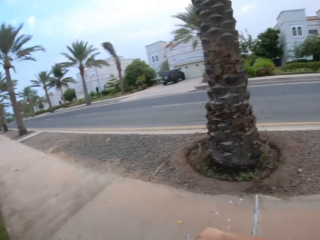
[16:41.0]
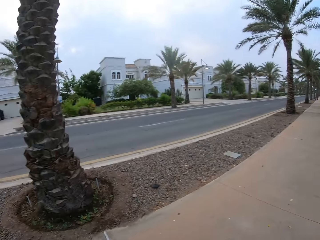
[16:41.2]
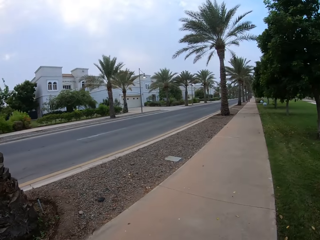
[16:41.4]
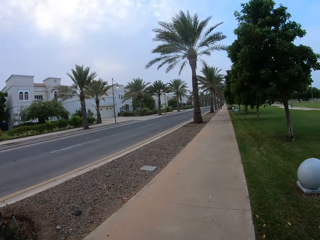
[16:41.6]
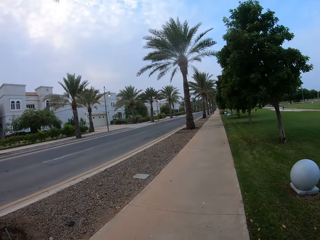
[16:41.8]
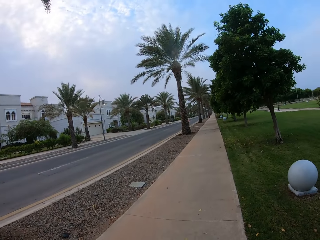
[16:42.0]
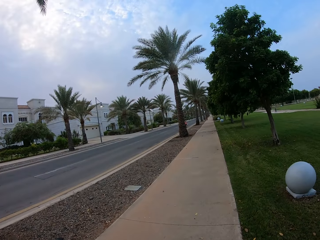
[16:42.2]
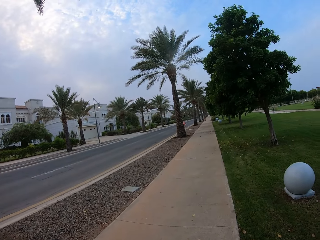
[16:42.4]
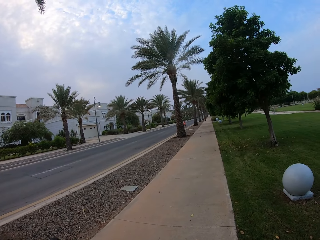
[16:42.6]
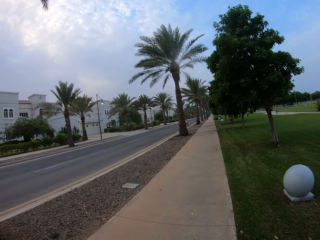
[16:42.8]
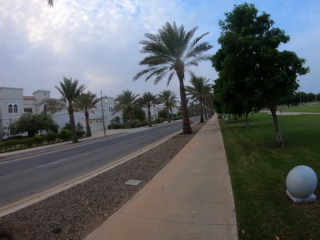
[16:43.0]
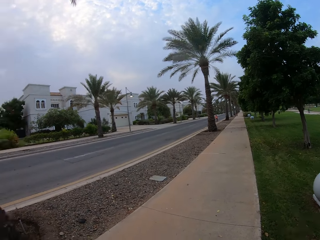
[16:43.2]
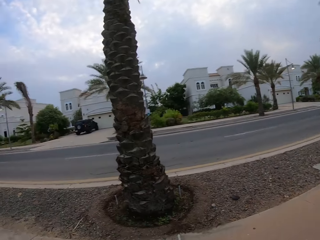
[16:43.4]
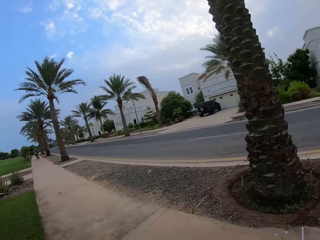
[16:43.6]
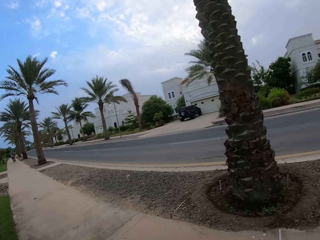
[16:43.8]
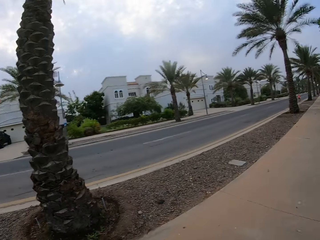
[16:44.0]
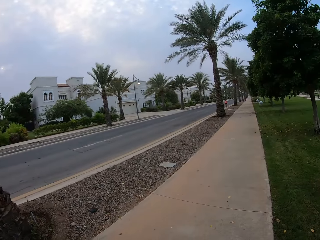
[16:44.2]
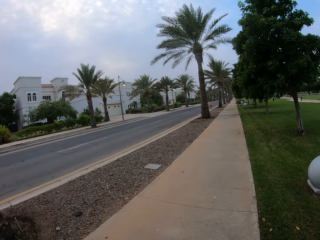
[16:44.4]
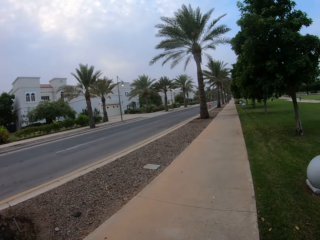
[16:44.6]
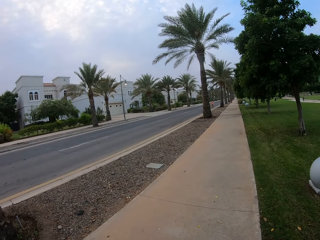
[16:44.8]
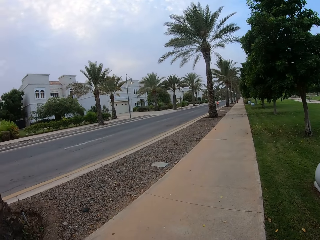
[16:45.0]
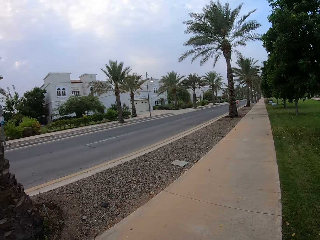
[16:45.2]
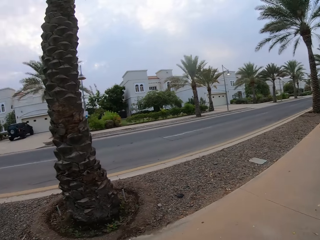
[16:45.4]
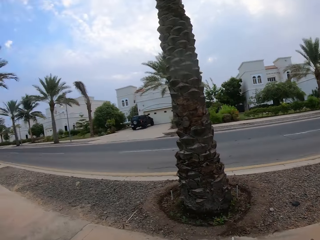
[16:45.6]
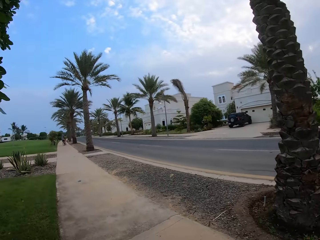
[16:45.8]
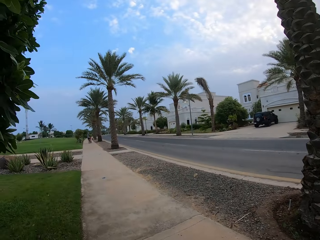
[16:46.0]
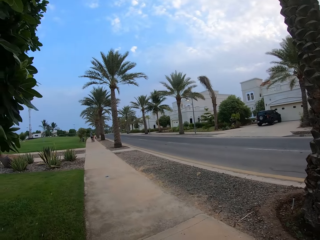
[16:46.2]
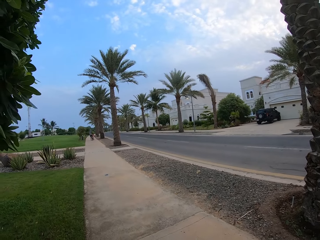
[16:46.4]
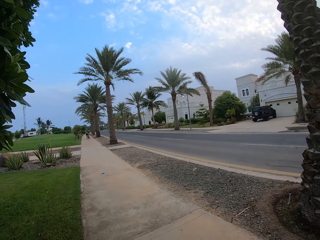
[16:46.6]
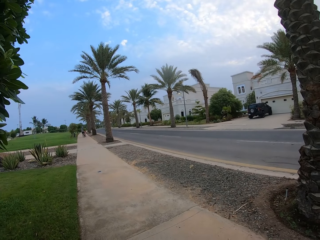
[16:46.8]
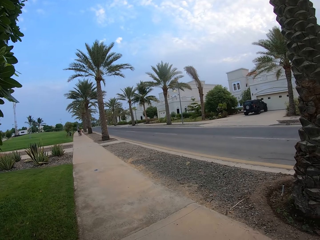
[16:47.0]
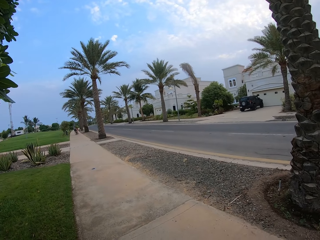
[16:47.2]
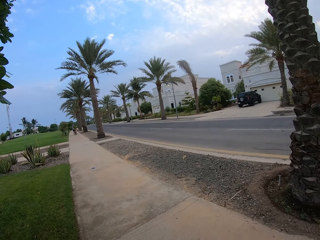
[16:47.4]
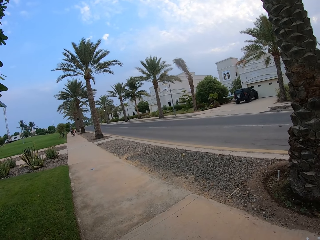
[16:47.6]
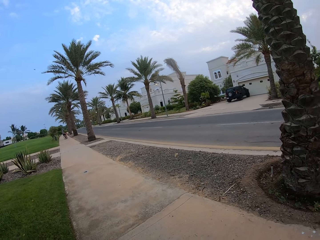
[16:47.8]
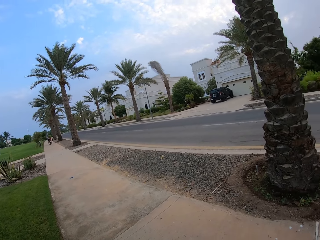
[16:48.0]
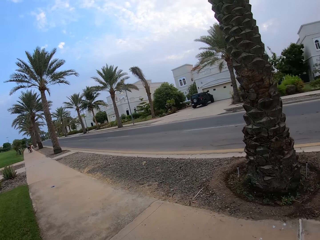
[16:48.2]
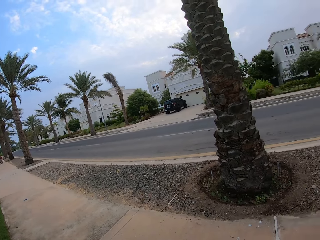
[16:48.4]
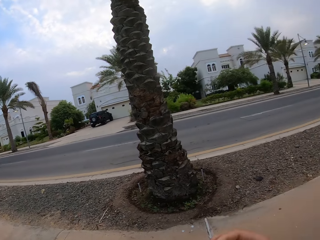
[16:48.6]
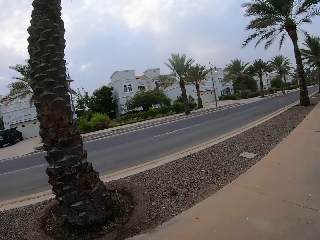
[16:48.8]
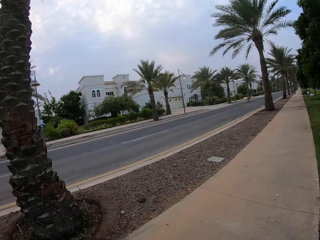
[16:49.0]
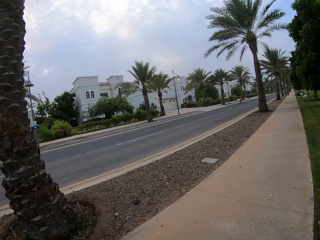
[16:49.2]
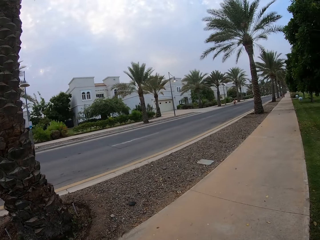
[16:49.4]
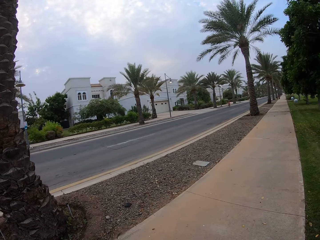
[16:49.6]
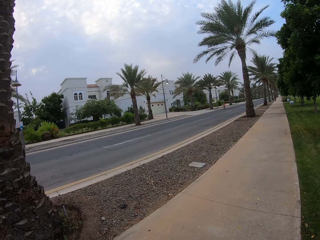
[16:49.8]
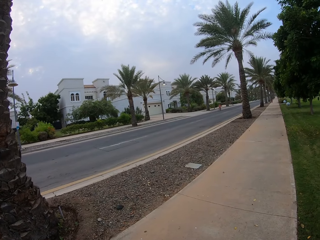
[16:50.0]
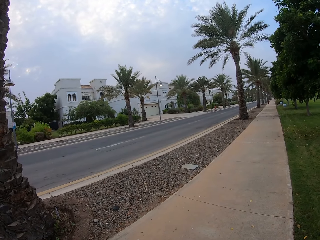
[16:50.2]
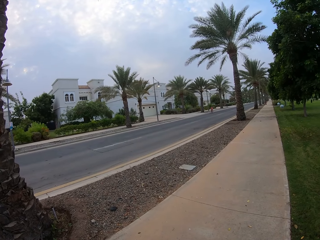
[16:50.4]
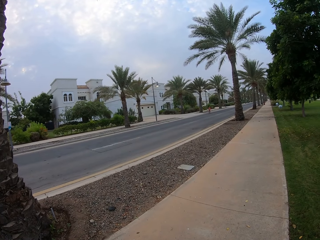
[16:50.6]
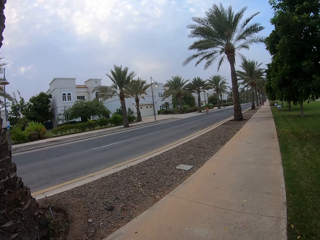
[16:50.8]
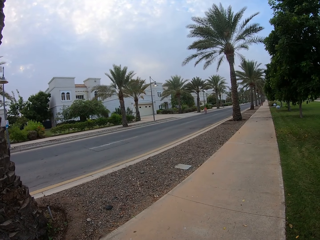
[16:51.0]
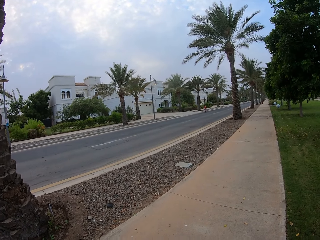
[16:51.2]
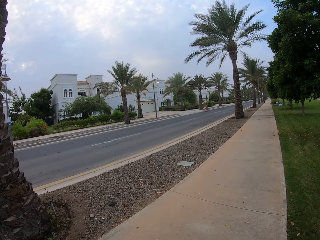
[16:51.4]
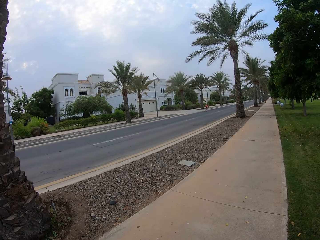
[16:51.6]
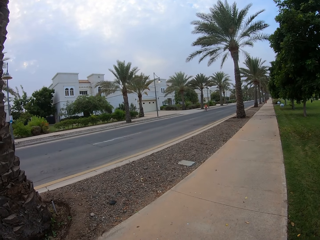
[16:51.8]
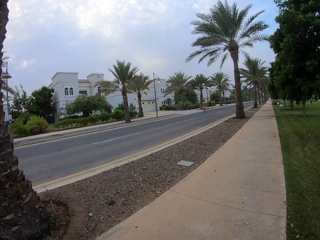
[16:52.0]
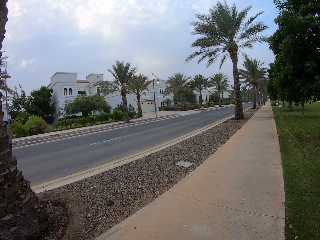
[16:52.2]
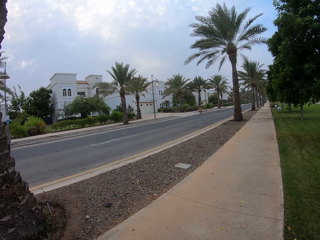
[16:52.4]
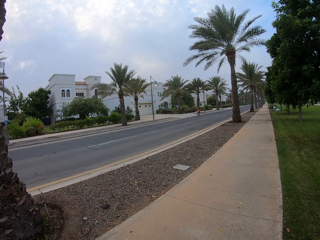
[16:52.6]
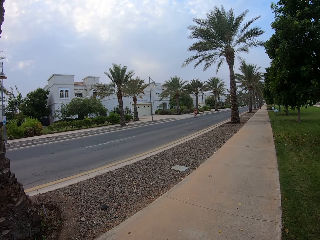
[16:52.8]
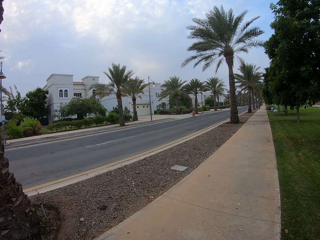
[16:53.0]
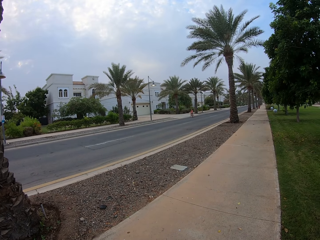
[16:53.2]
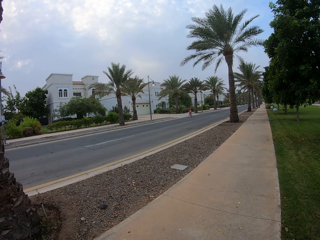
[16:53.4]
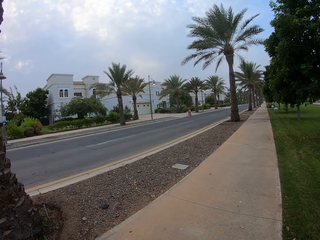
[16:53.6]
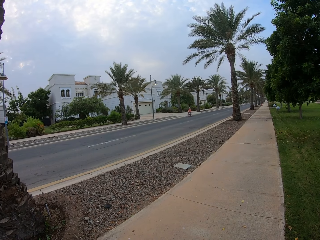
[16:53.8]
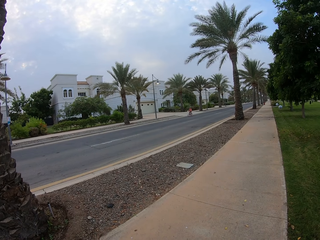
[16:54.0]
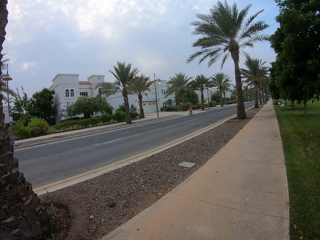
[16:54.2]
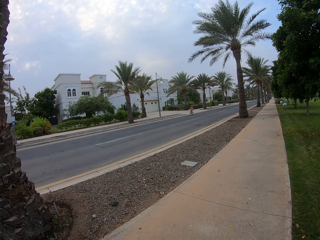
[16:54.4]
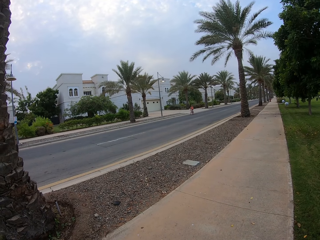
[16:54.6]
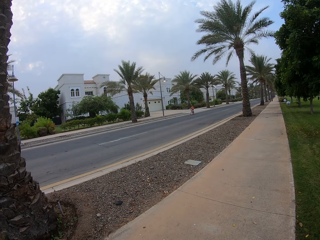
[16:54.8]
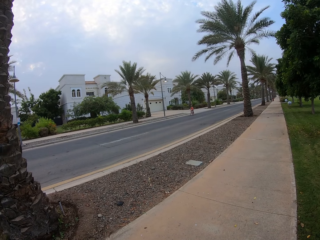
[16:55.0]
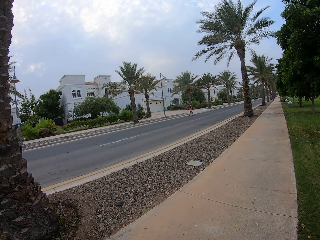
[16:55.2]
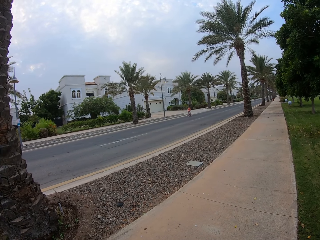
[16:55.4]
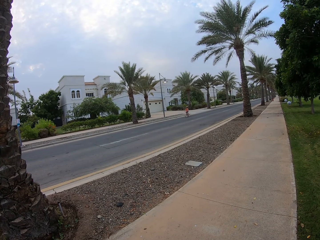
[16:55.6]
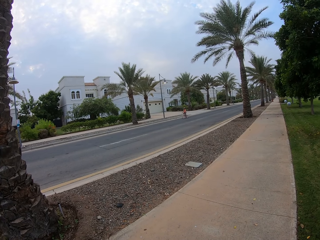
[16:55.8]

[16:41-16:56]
The camera wearer looks back. They look around. They look at a child. A cyclist stops the bike. The camera wearer looks at a man. They look back. They look around. They look at the child. The child cycles a bicycle on the road.

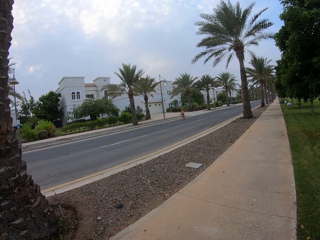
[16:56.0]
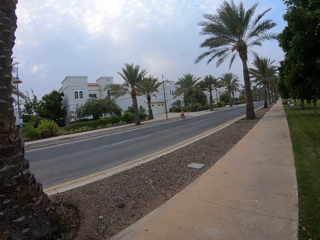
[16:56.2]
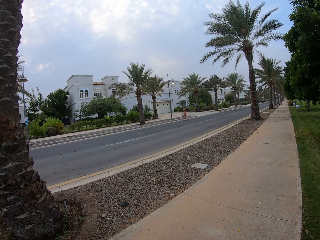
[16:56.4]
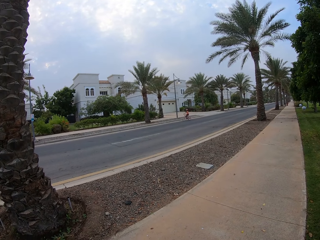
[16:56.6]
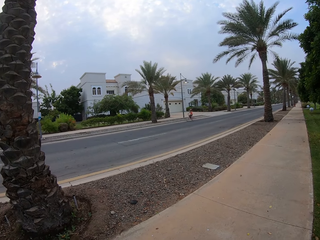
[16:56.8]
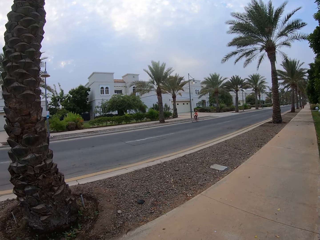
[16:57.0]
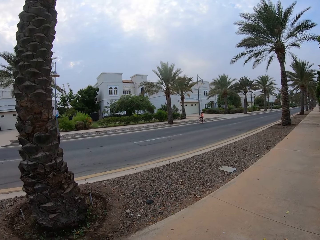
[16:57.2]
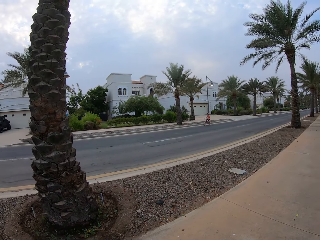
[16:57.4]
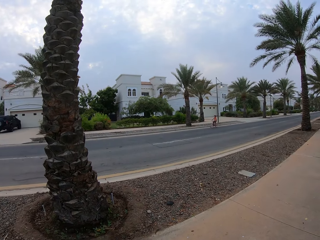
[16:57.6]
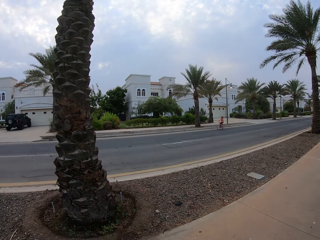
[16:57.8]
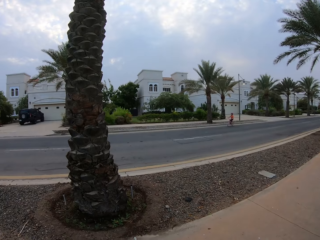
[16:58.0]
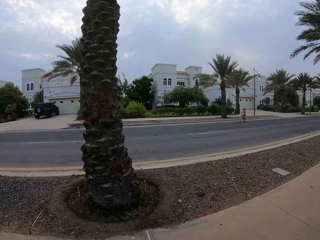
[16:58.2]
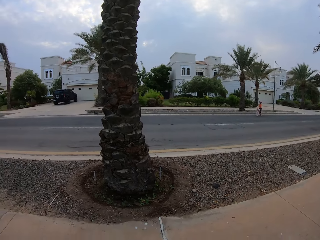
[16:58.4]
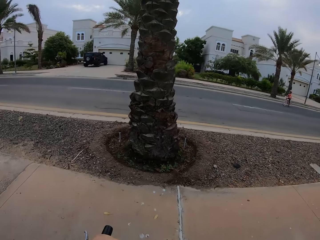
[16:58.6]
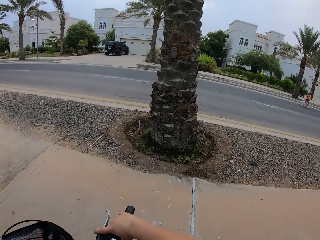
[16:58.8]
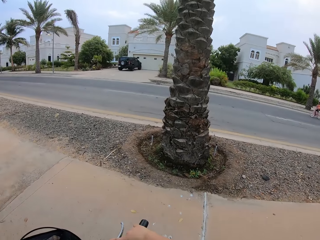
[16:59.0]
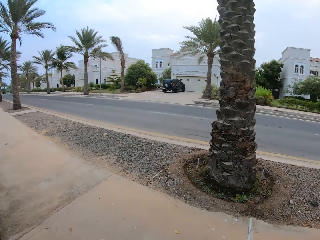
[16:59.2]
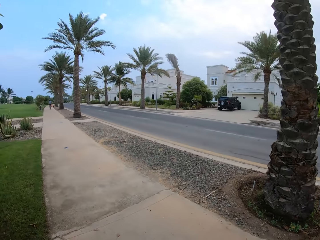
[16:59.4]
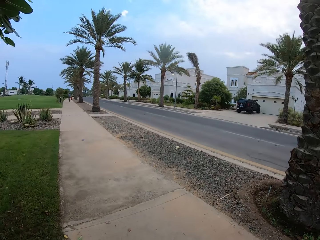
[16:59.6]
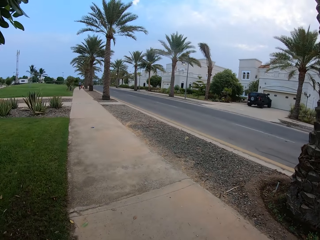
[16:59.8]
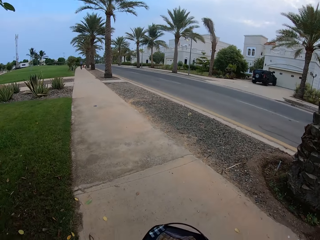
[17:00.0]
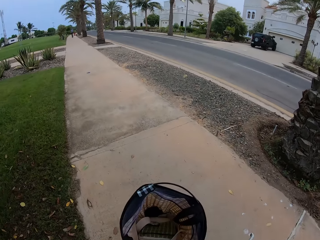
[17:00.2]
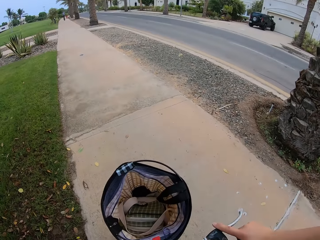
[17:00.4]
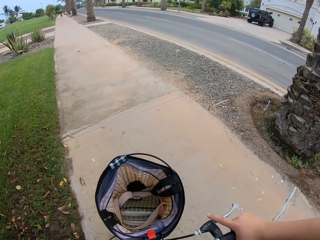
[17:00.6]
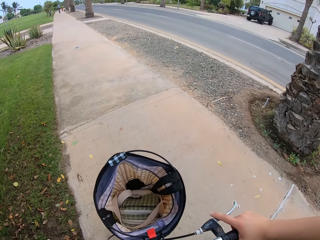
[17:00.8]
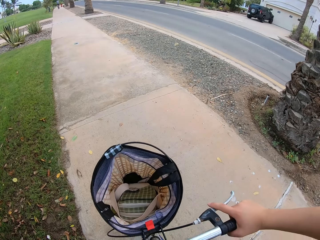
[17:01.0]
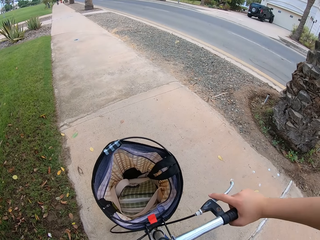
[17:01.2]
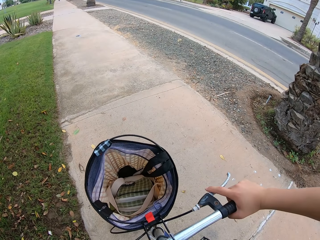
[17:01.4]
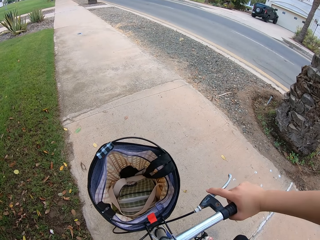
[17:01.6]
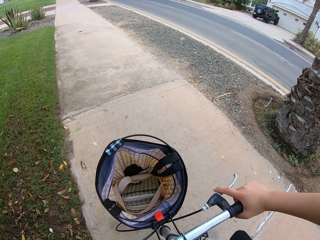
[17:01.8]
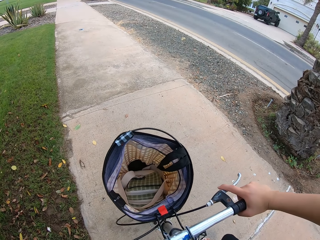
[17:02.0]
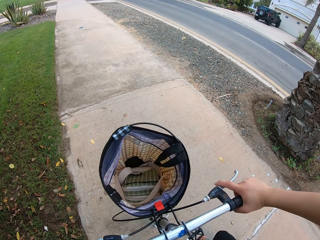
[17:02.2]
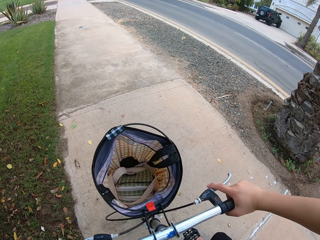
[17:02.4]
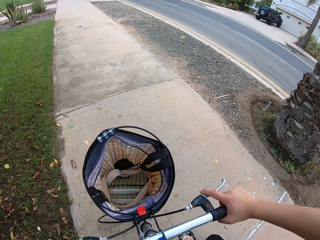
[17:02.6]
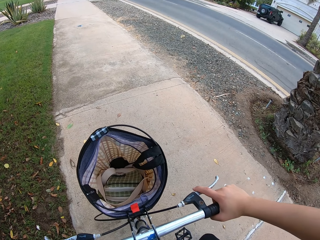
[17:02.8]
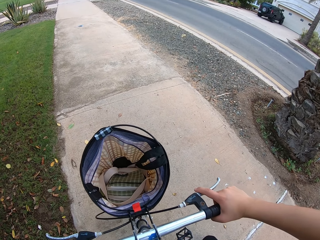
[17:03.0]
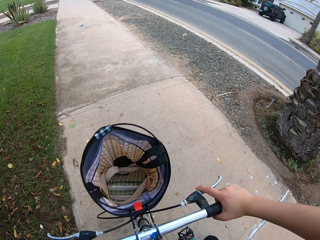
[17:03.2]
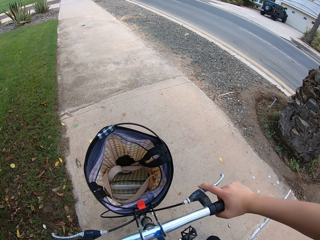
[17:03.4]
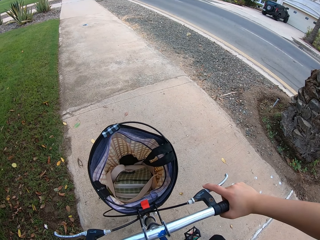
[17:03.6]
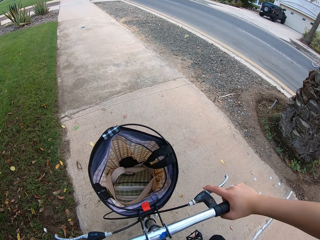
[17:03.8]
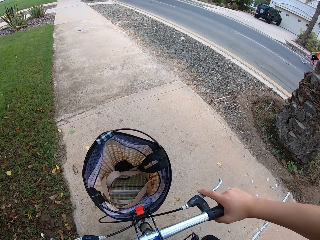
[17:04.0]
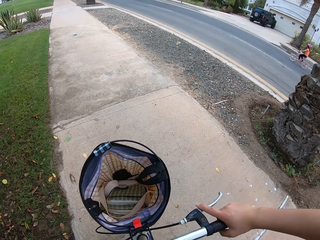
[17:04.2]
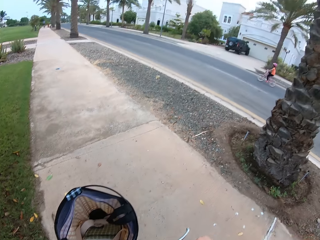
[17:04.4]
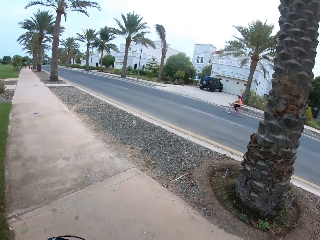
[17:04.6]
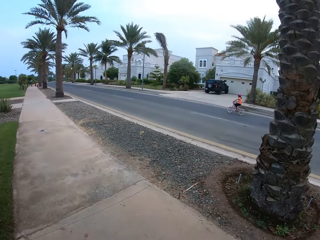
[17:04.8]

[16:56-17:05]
The camera wearer looks around. A cyclist rides a bike.
